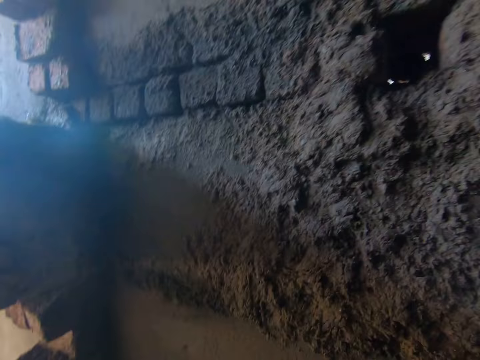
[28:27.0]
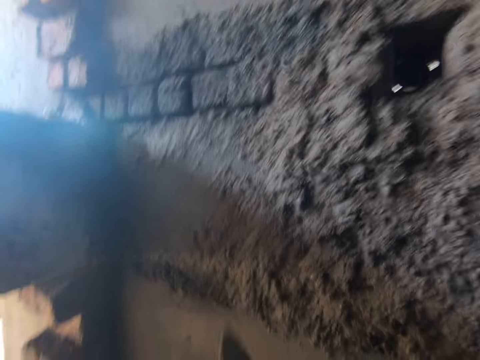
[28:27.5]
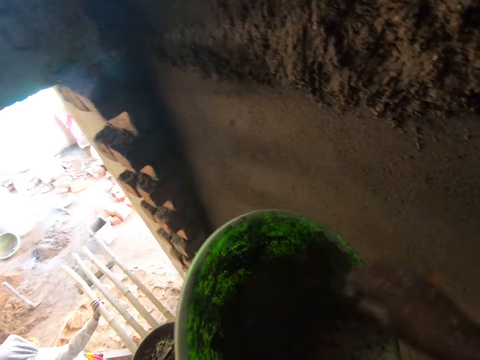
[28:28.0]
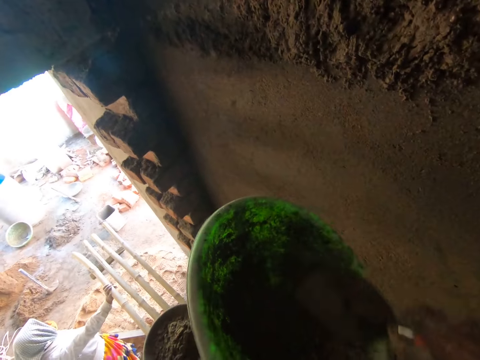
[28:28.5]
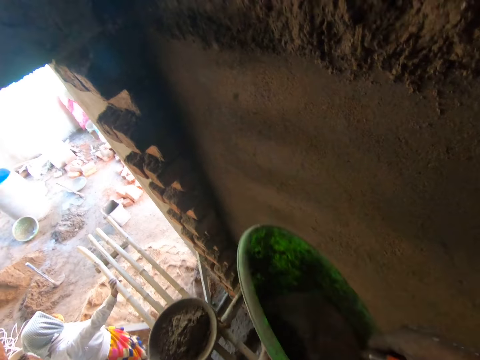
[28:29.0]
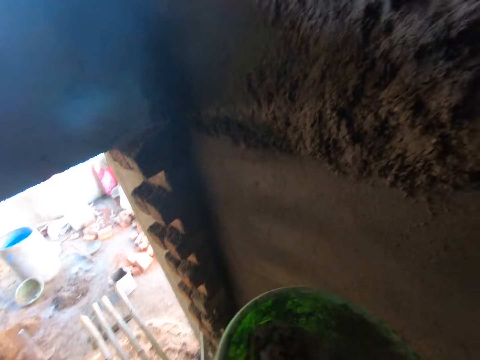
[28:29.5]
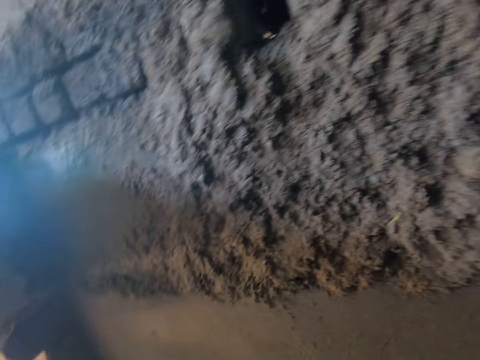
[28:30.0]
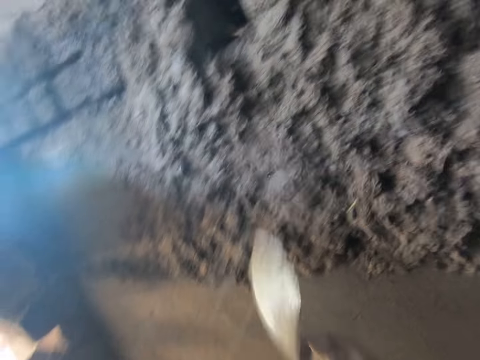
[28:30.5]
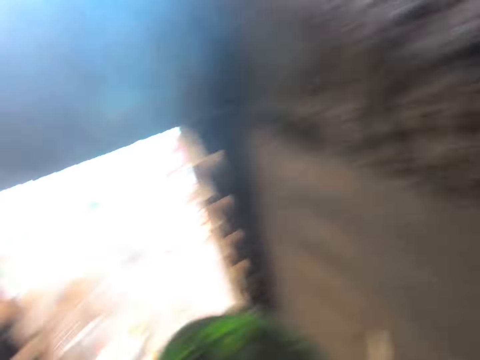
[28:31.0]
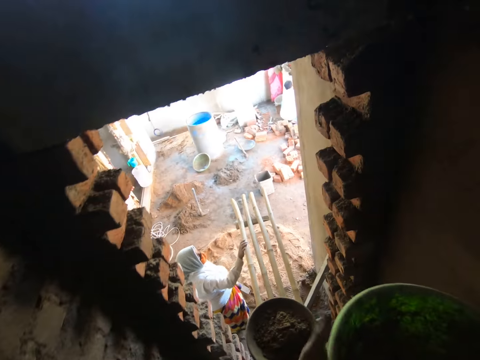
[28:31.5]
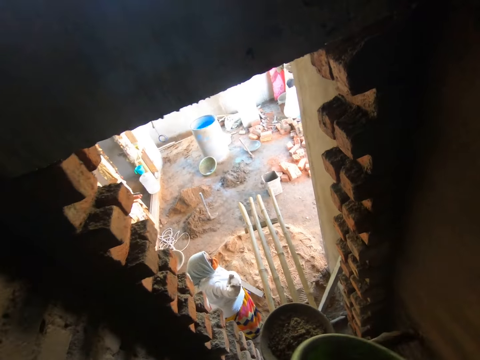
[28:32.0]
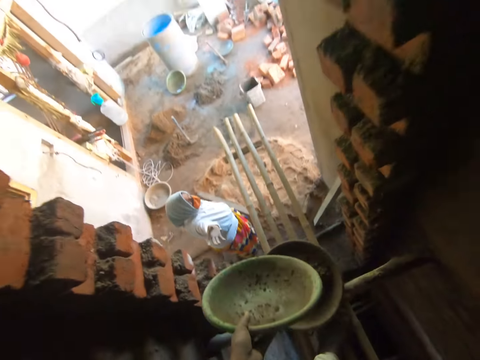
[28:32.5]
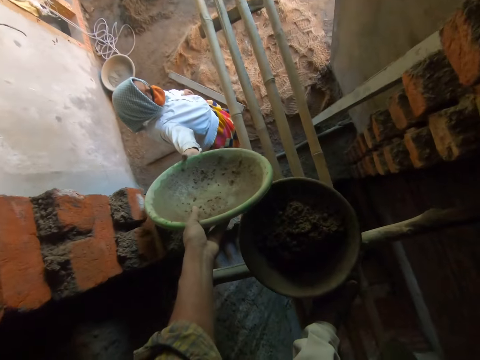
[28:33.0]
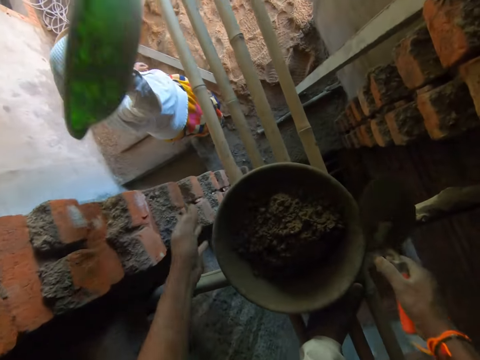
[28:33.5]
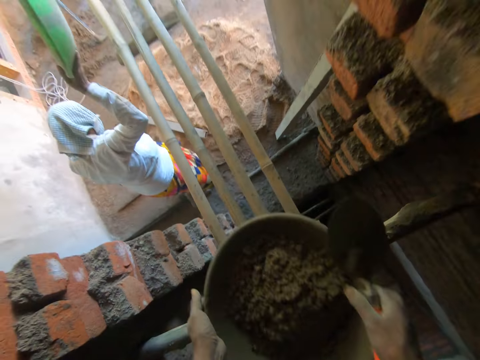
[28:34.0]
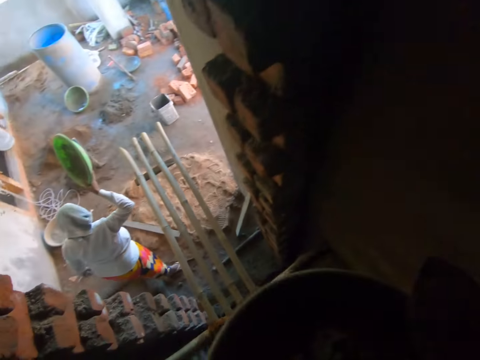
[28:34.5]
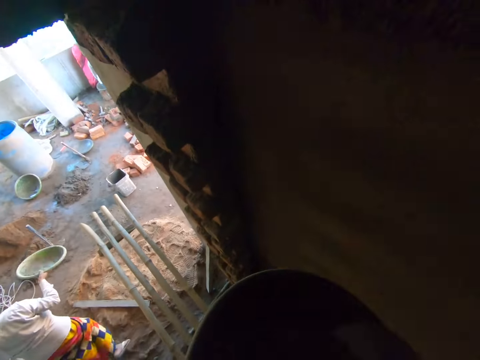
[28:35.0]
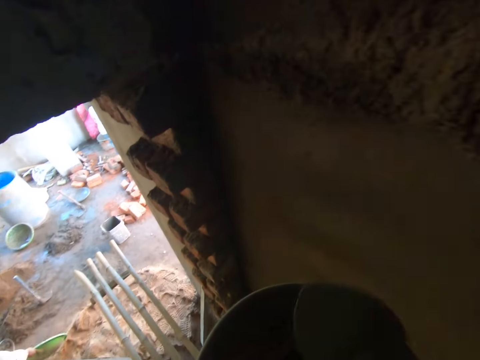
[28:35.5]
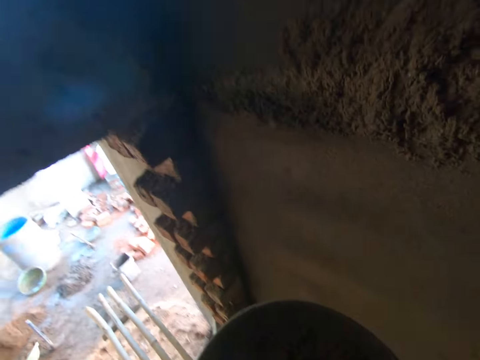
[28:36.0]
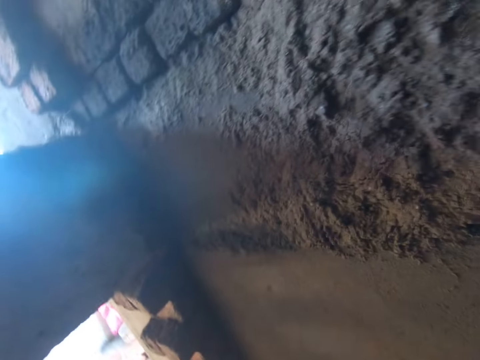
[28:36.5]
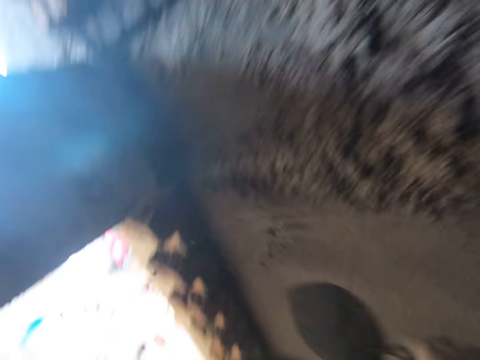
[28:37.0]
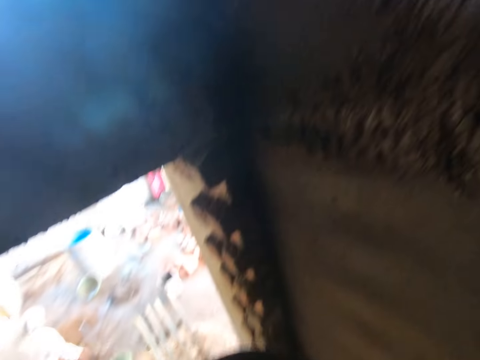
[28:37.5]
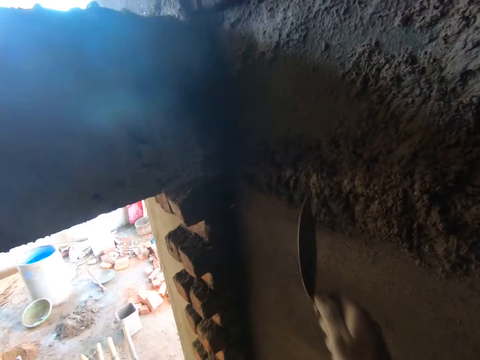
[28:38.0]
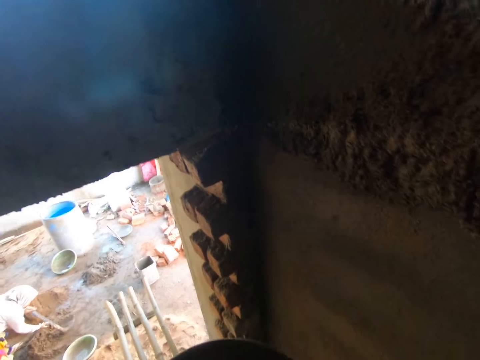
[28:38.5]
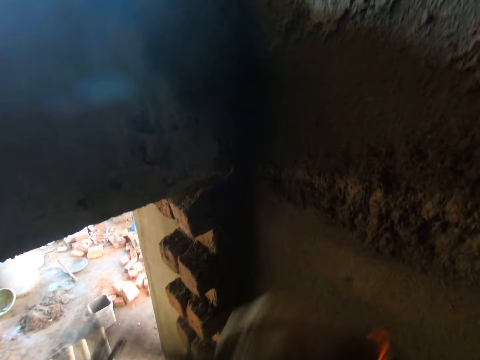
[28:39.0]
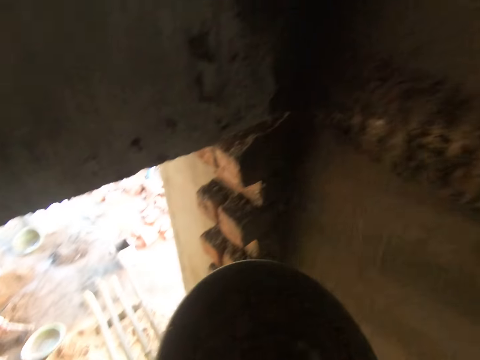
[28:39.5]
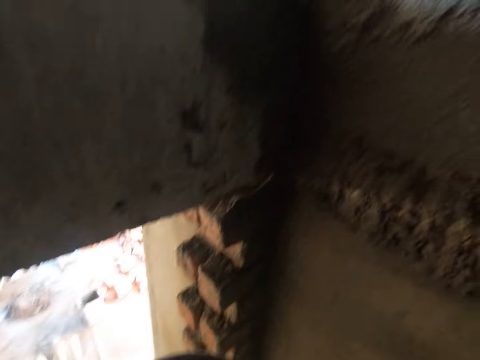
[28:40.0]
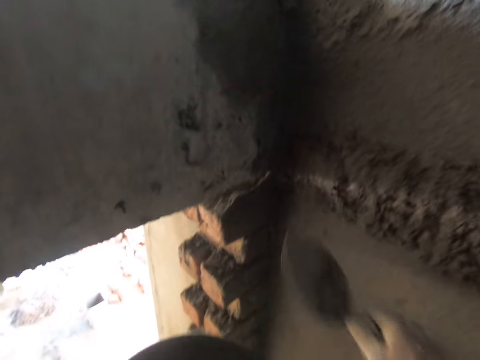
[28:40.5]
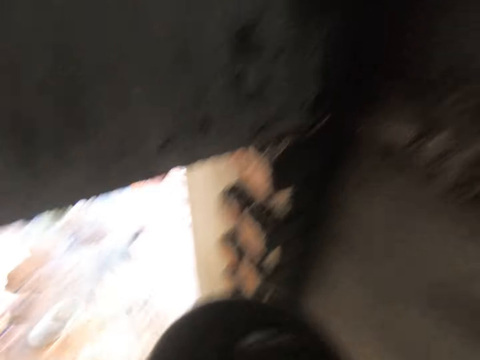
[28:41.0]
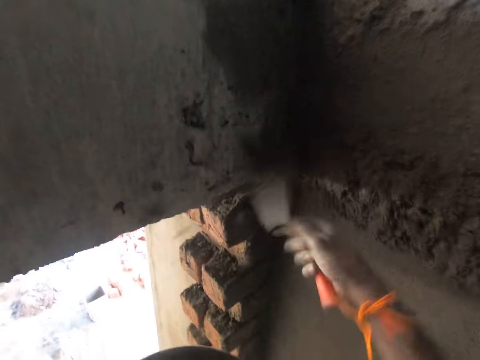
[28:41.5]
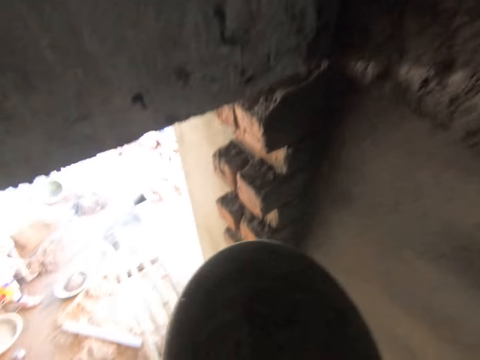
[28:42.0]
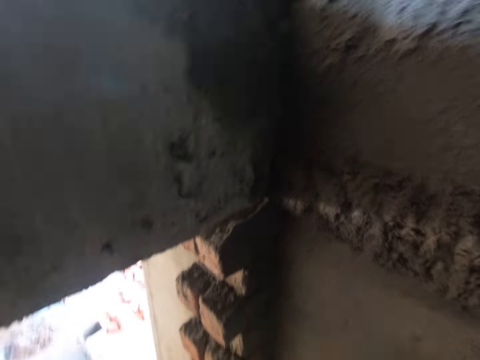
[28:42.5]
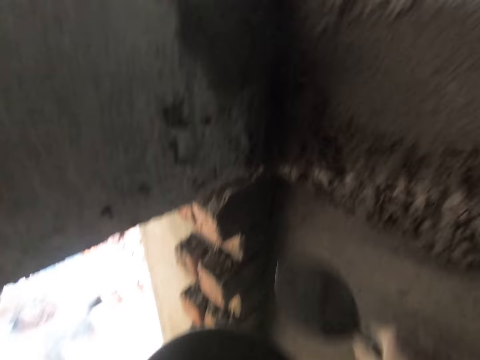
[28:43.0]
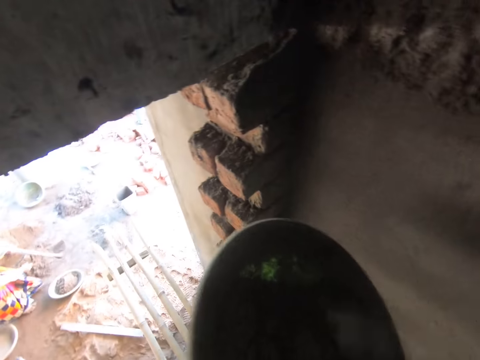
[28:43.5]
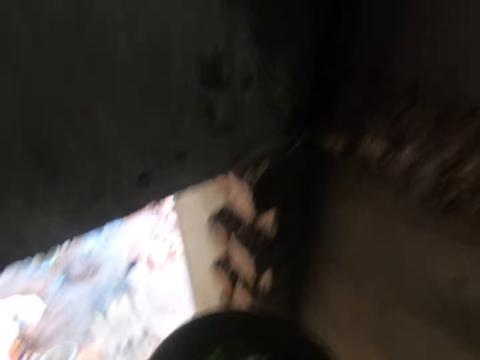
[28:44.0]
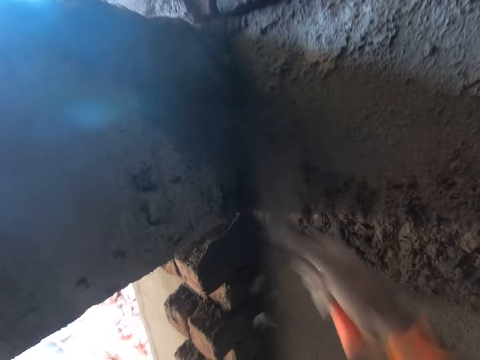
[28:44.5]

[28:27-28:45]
The camera wearer pours the mortar or concrete on the wall with the trowel in his right hand. He takes some mortar from the bowl or container in his left hand with the trowel in his right hand and pours the mortar on the wall with the trowel in his right hand. He makes a step. He passes the bowl in his left hand to a woman. He carries a bowl full of concrete from the floor with both hands. He makes a step. He scoops the concrete with the trowel from the container. He pours some mortar on the wall with the trowel in his right hand. He takes some mortar from the bowl in his left hand with the trowel in his right hand and pours the mortar on the wall with the trowel in his right hand. He scoops the concrete with the trowel from the container. He pours some mortar on the wall with the trowel in his right hand. He takes some mortar from the bowl in his left hand with the trowel in his right hand and pours the mortar on the wall with the trowel in his right hand. He takes some mortar from the bowl in his left hand with the trowel in his right hand and pours the mortar on the wall with the trowel in his right hand. He takes some mortar from the bowl in his left hand with the trowel in his right hand and pours the mortar on the wall with the trowel in his right hand. He takes some mortar from the bowl in his left hand with the trowel in his right hand and pours the mortar on the wall with the trowel in his right hand.

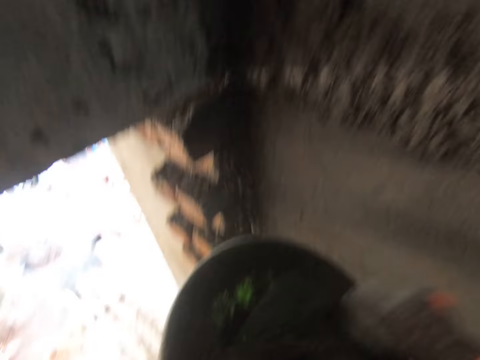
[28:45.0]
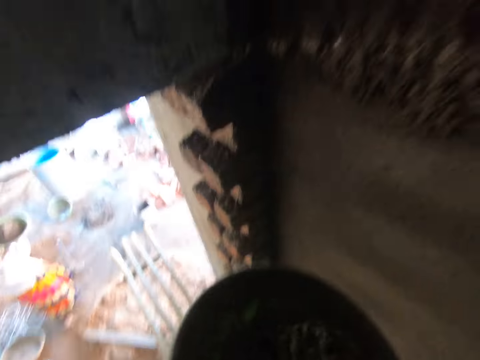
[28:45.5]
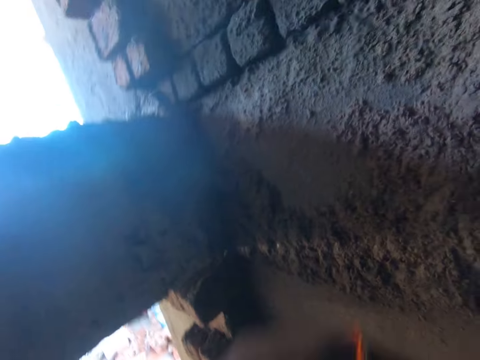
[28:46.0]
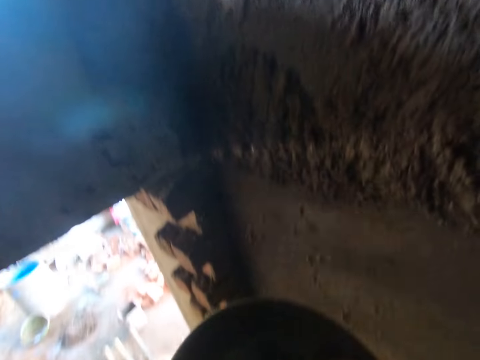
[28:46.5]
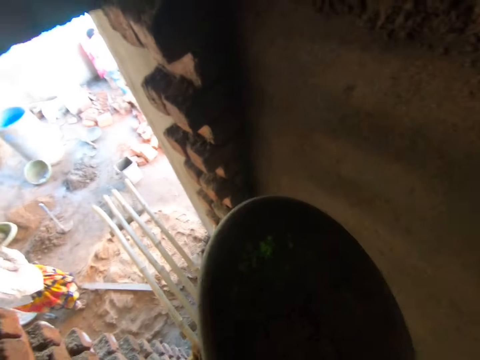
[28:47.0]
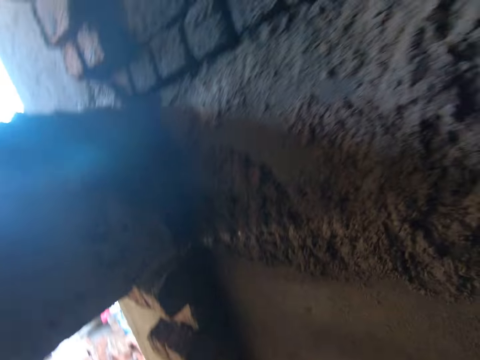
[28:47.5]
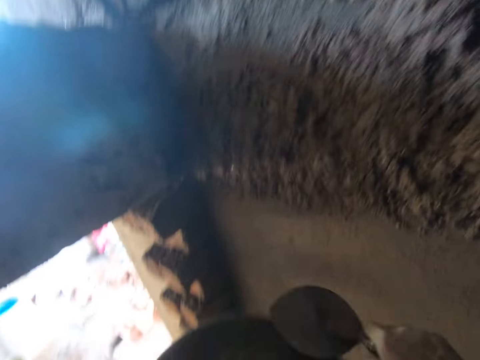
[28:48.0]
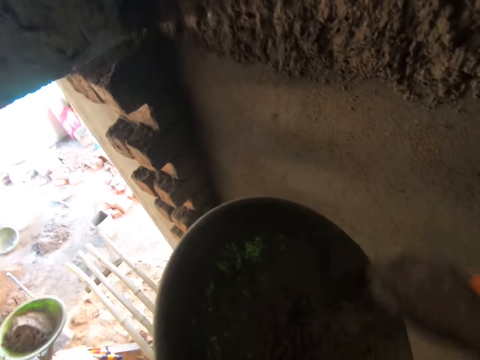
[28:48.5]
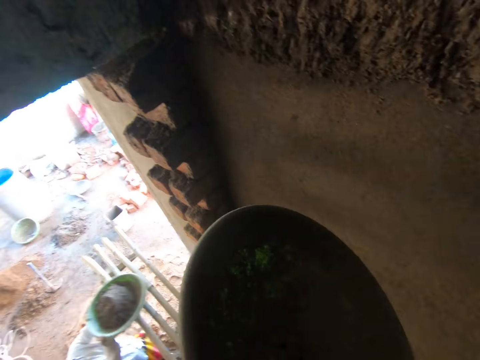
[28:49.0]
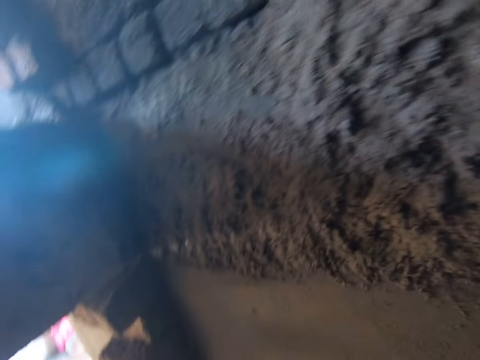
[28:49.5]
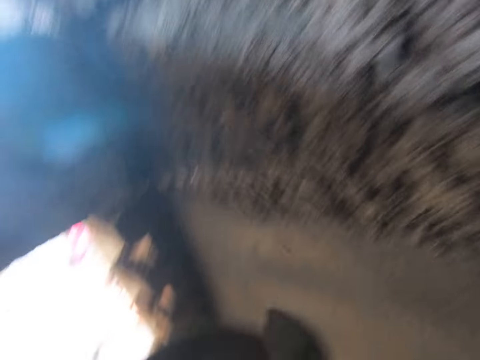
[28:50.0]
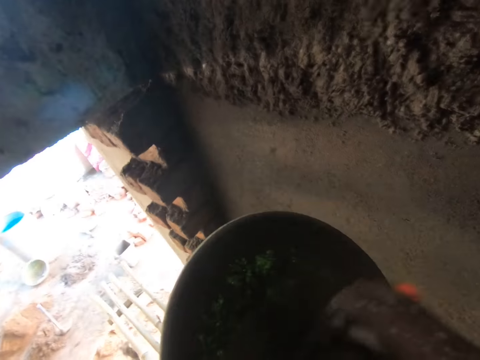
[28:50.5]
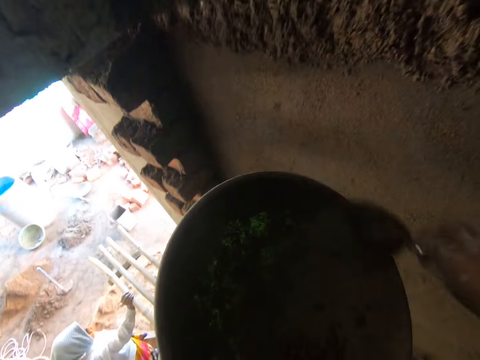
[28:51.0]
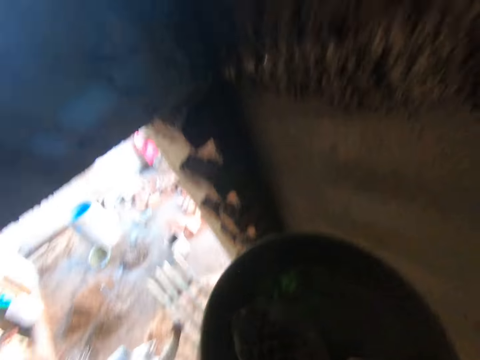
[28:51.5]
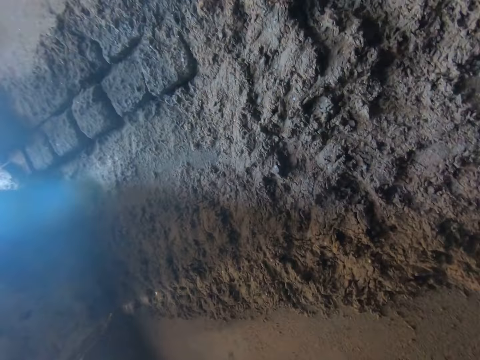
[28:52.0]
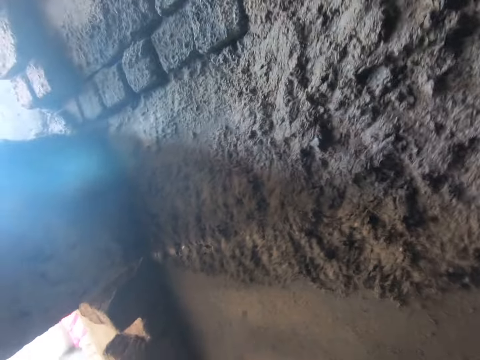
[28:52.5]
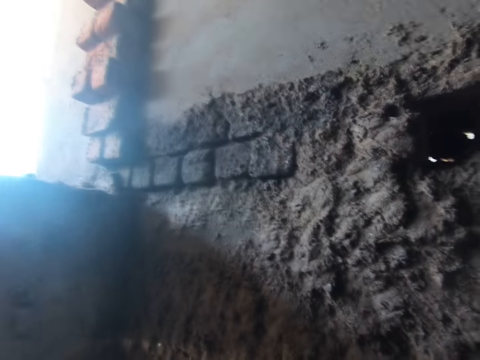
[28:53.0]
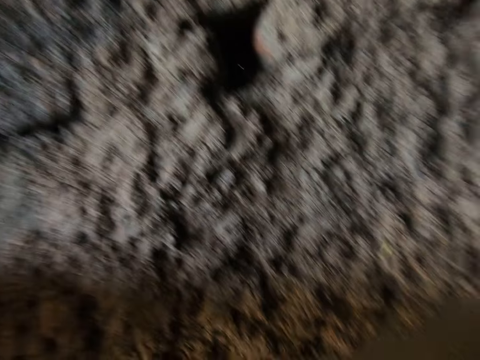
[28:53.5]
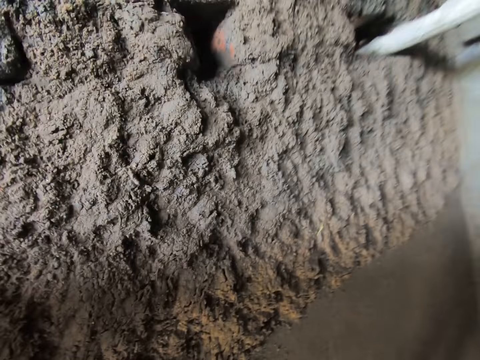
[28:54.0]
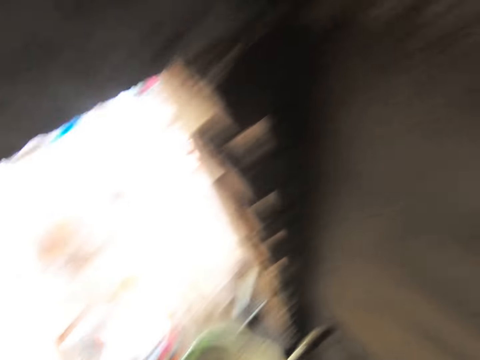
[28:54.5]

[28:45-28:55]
The camera wearer takes some mortar from the bowl in his left hand with the trowel in his right hand and pours the mortar on the wall with the trowel in his right hand. He takes some mortar from the bowl in his left hand with the trowel in his right hand and pours the mortar on the wall with the trowel in his right hand. He takes some mortar from the bowl in his left hand with the trowel in his right hand and pours the mortar on the wall with the trowel in his right hand. He takes some mortar from the bowl in his left hand with the trowel in his right hand and pours the mortar on the wall with the trowel in his right hand. He makes a step.
